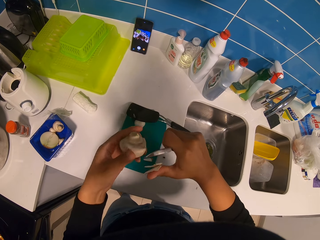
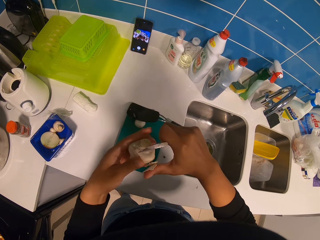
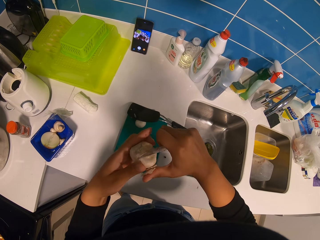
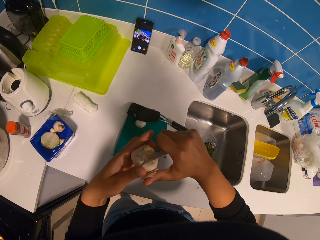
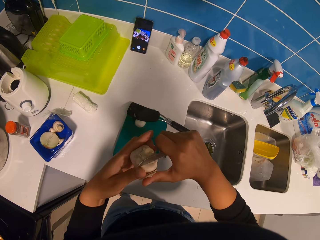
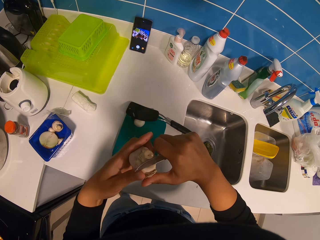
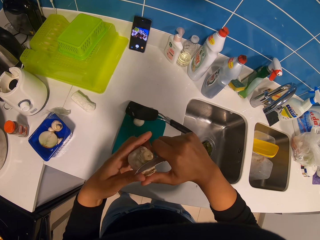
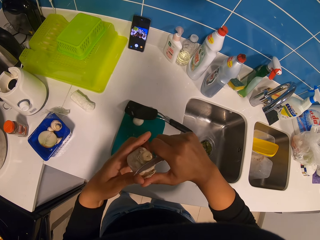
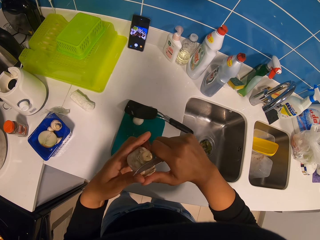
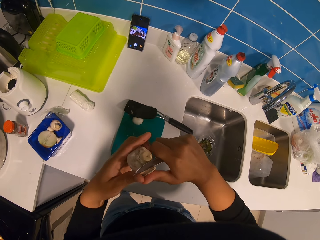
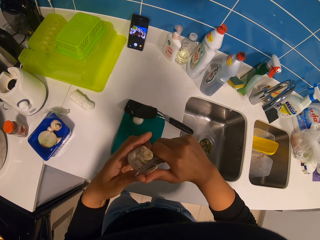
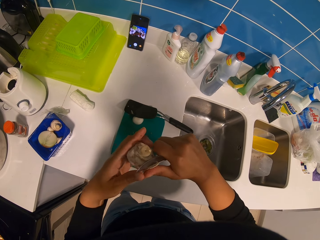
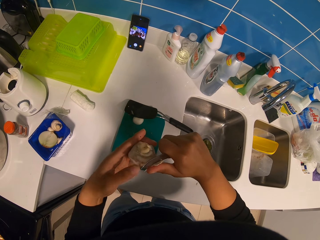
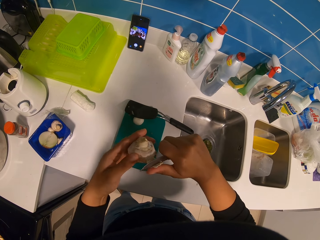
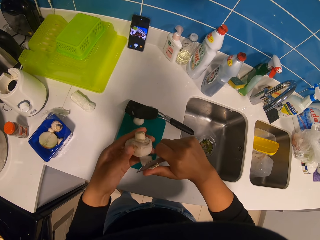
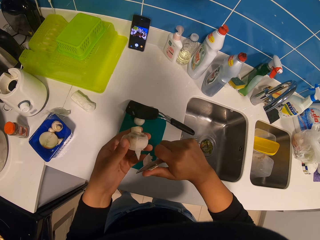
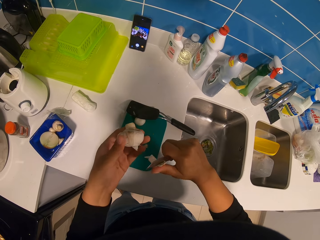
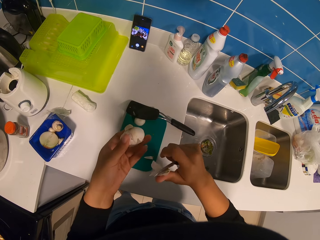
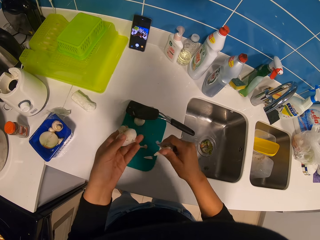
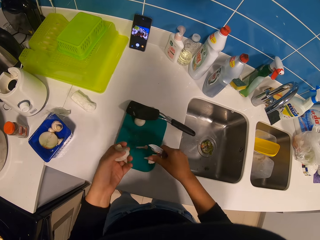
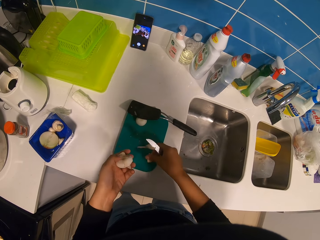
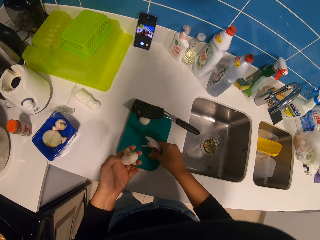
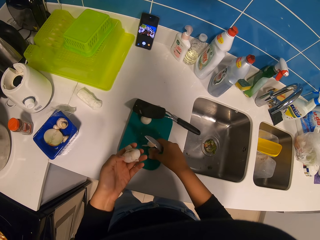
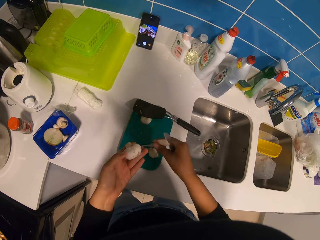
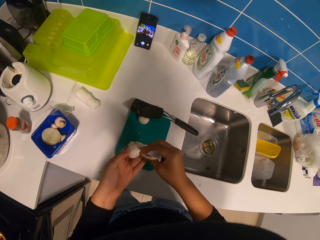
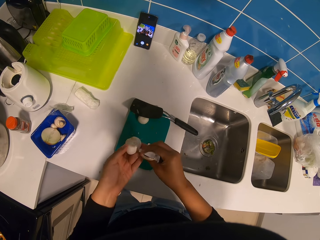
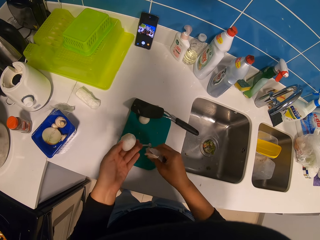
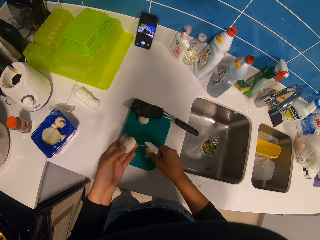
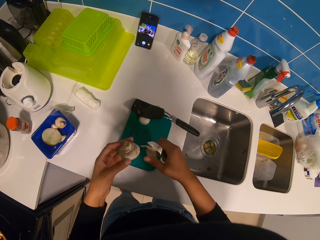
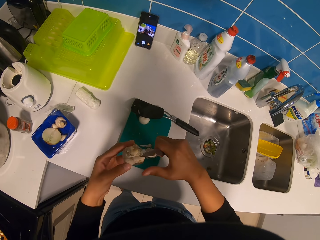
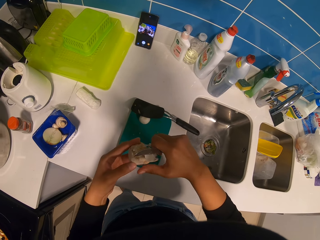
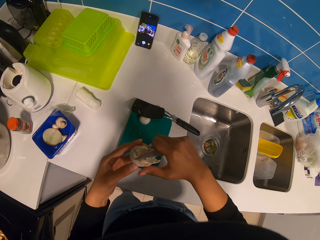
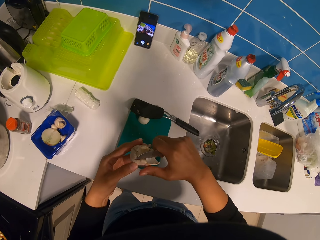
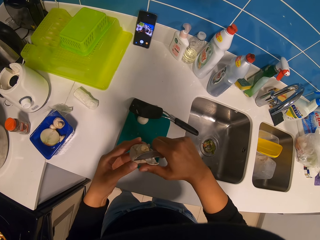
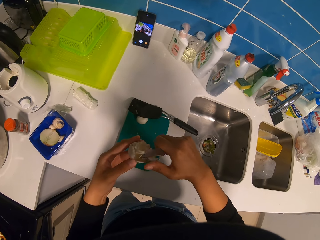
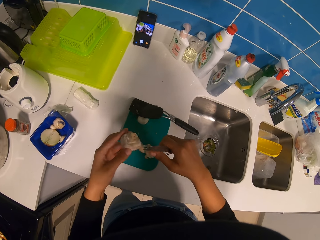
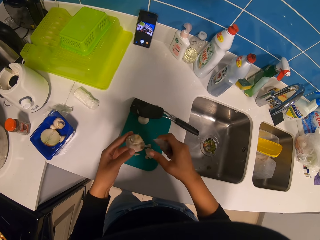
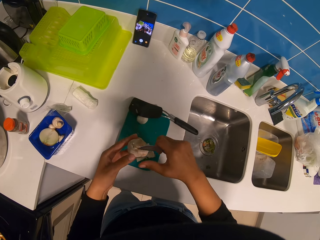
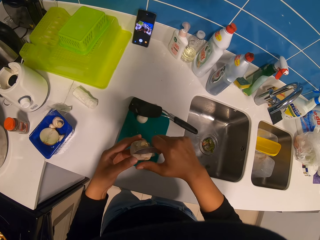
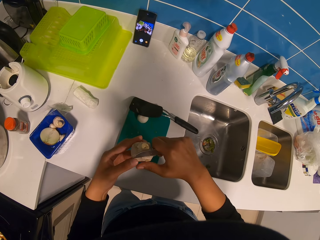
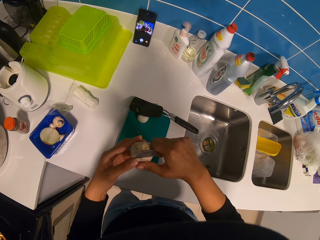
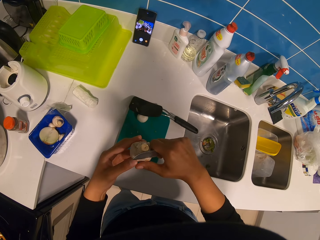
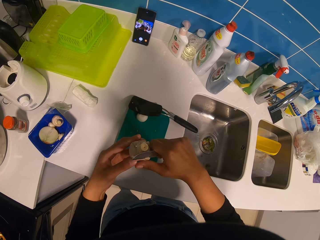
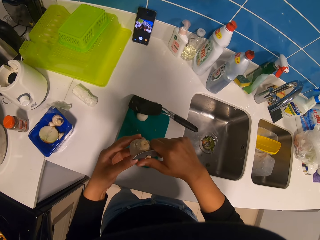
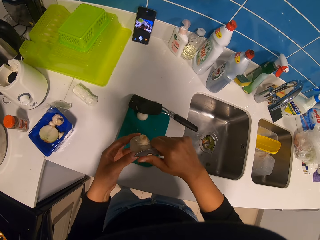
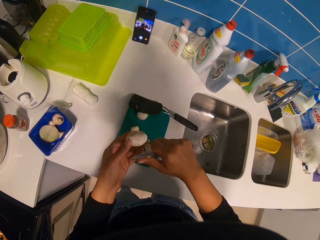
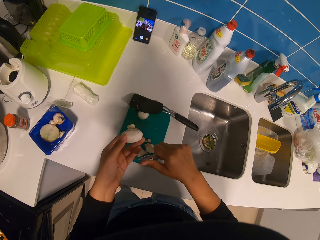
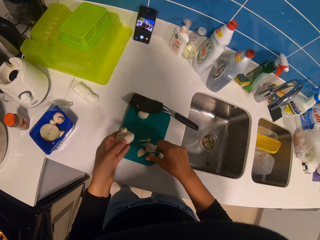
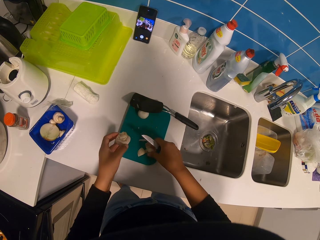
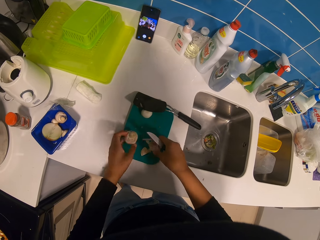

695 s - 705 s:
The camera wearer puts the mushroom coats on a chopping board. They chop the mushroom.

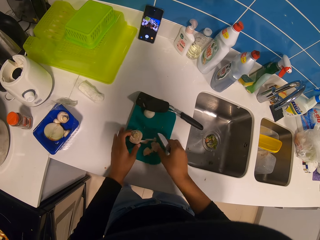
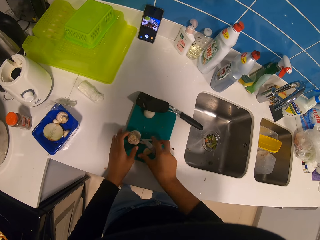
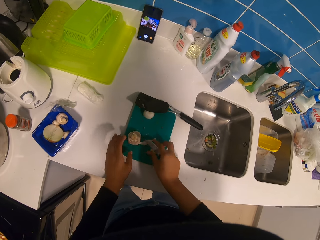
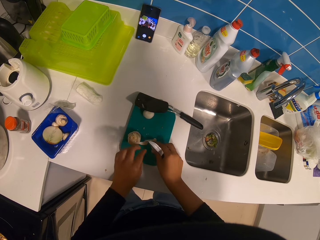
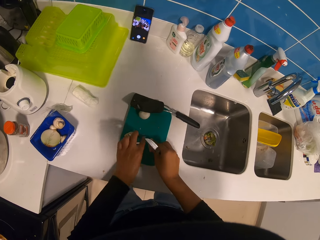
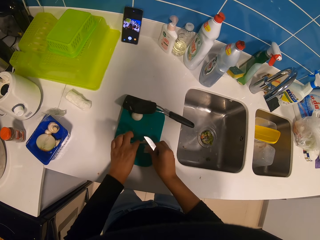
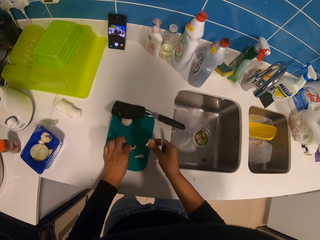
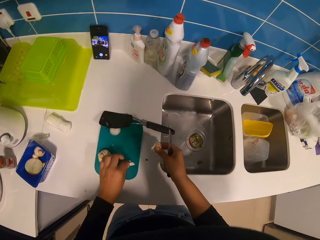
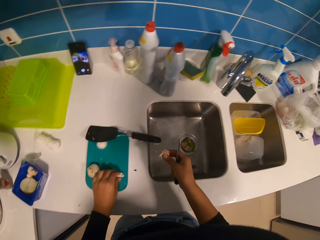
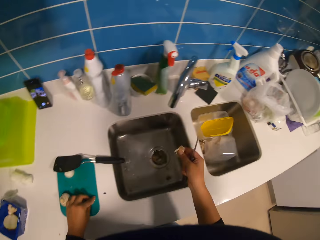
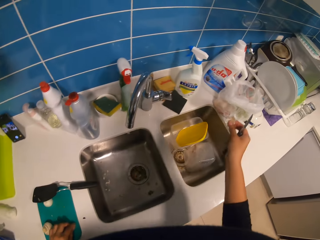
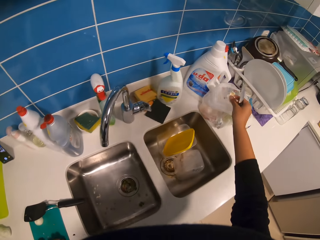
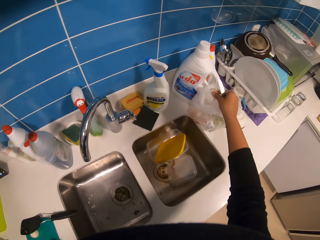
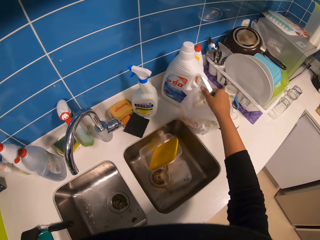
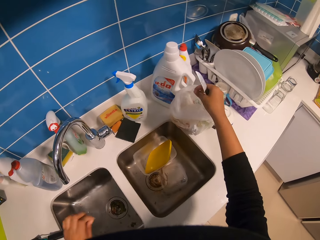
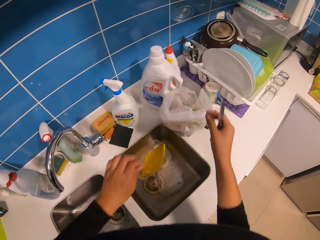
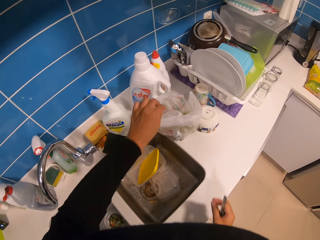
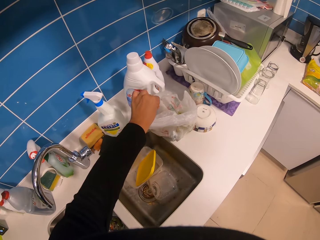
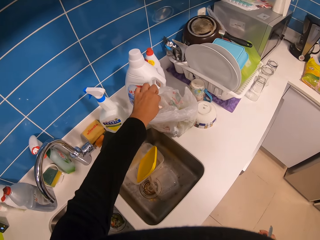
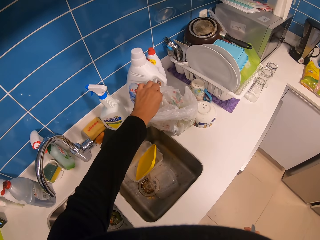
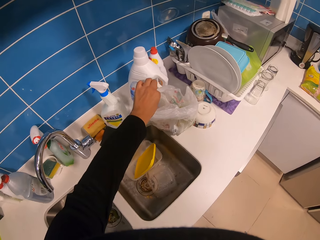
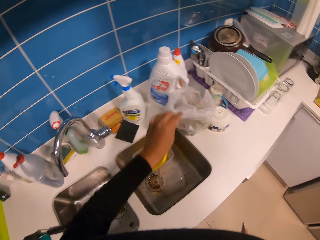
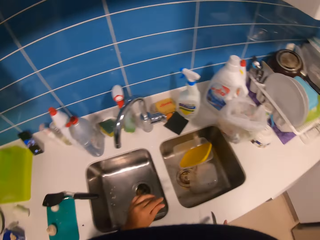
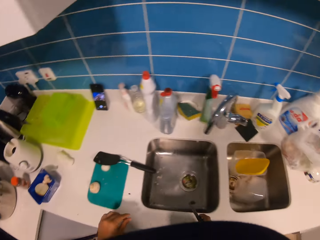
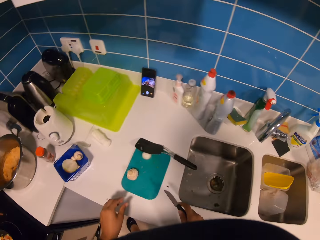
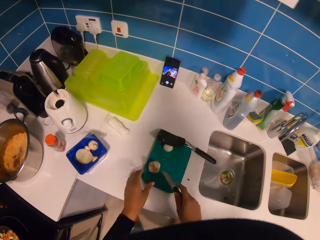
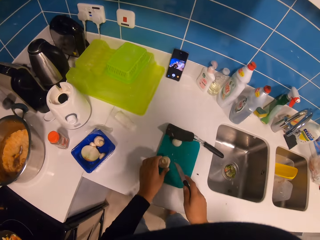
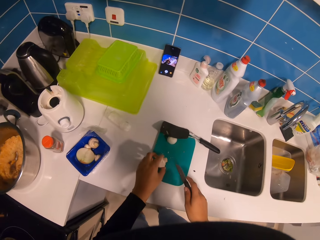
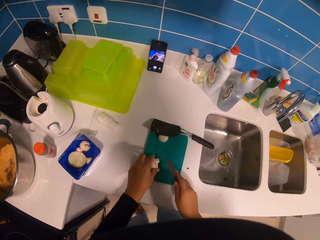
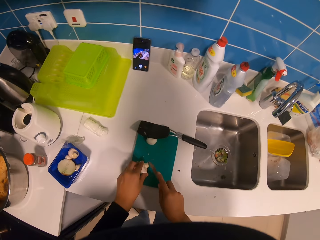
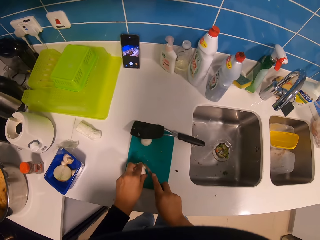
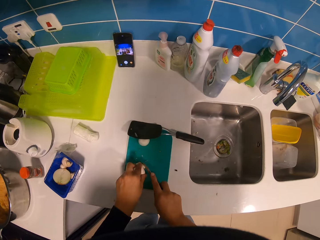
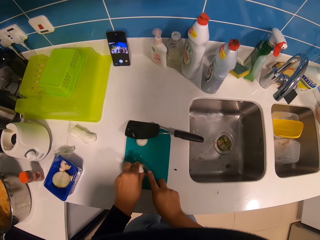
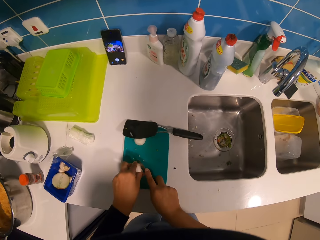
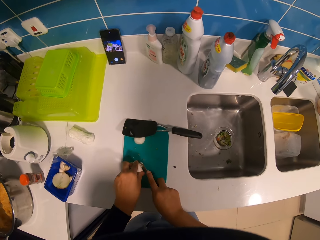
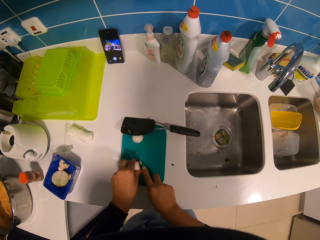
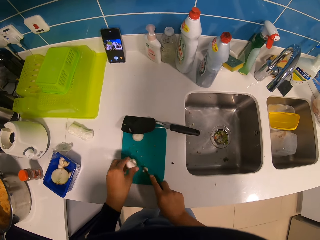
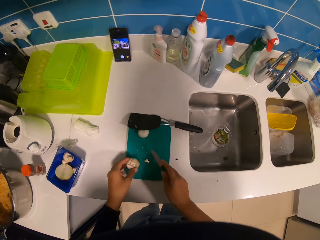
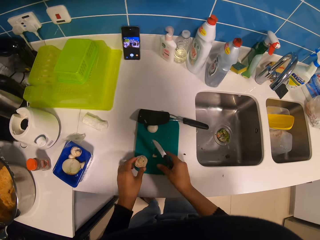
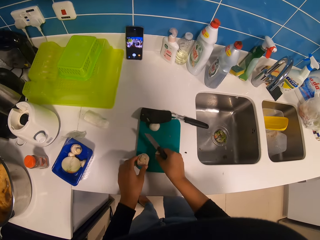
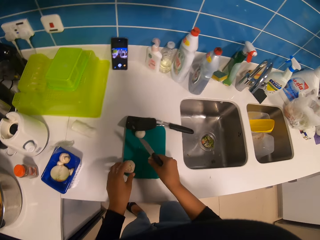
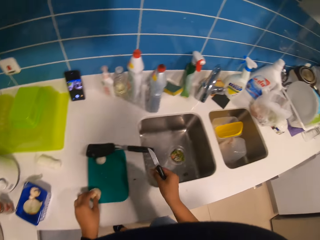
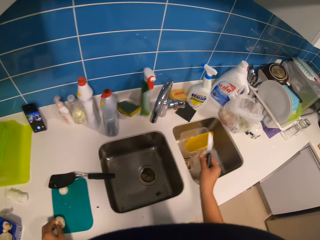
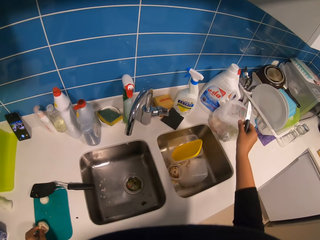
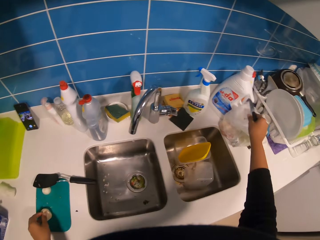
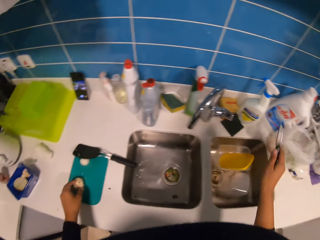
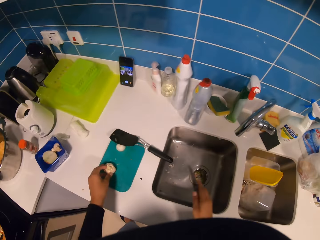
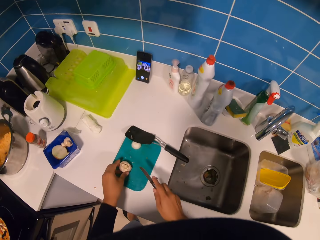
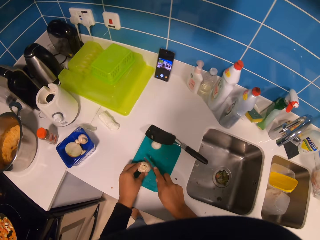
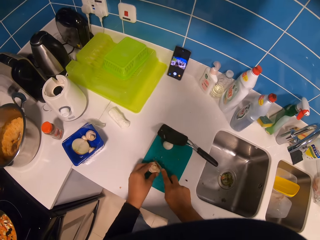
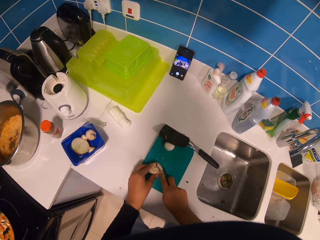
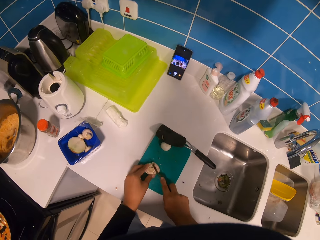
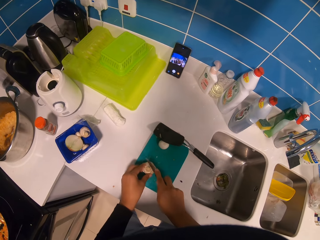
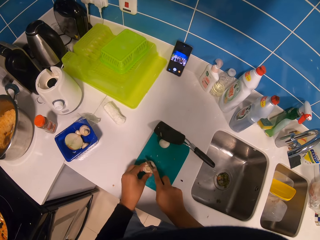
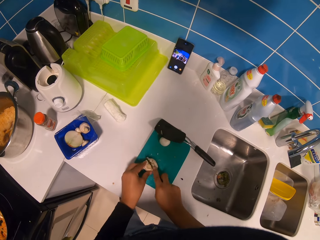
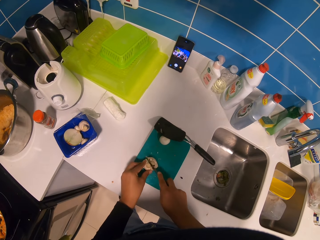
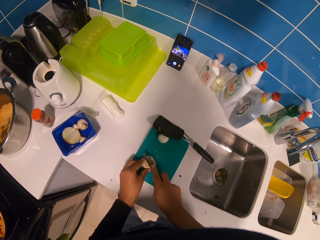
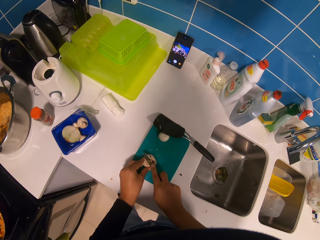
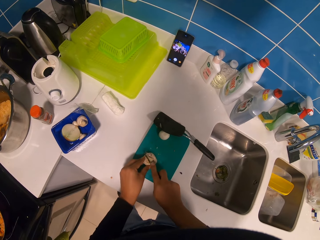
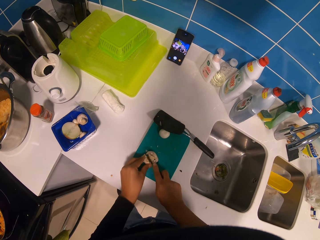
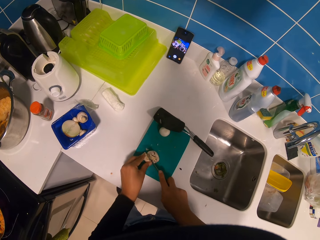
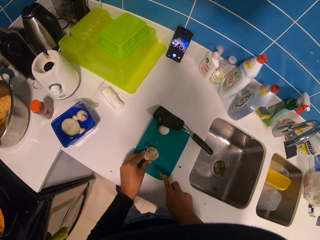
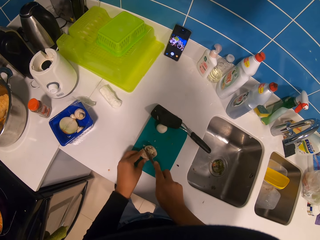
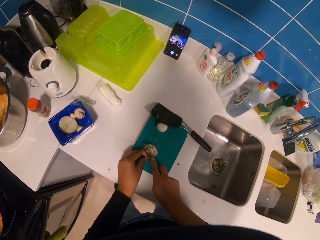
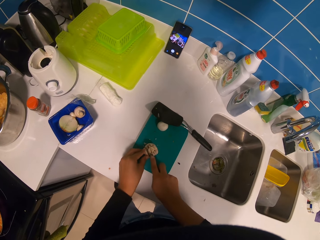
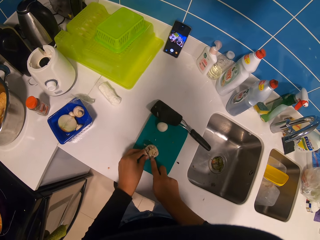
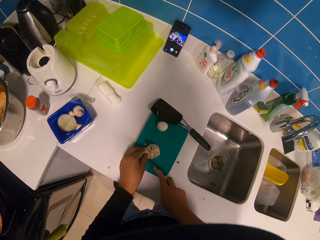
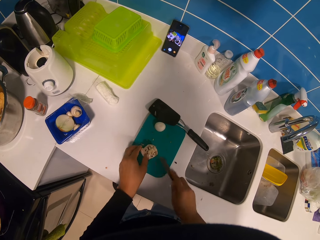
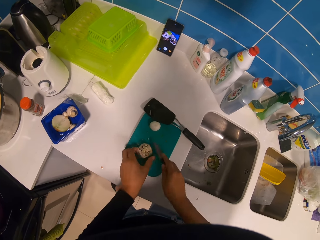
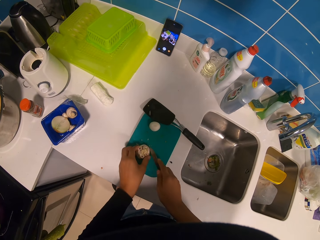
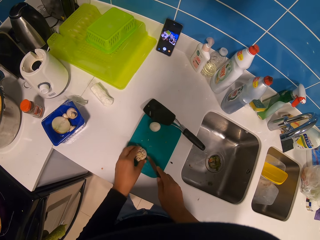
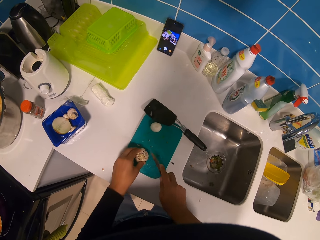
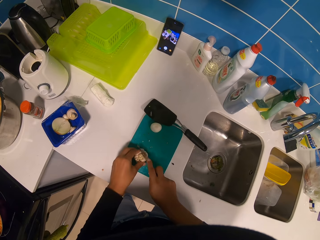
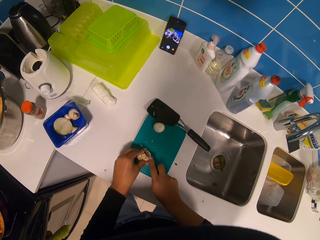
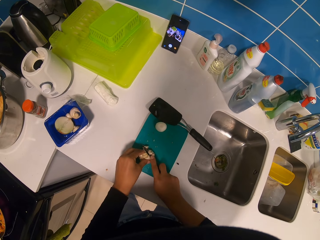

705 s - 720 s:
The camera wearer picks mushroom coats on a chopping board. They put the mushroom coats or peels in a paper bag. They chop the onion or mushroom on the board. They pick a piece of mushroom on the chopping board. They put the mushroom coats in the paper bag. They cut the mushroom on the chopping board.
